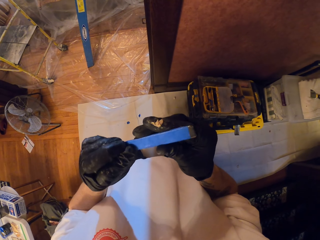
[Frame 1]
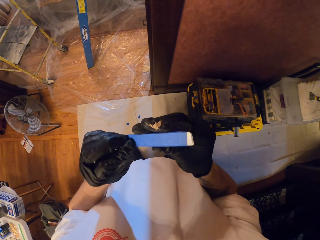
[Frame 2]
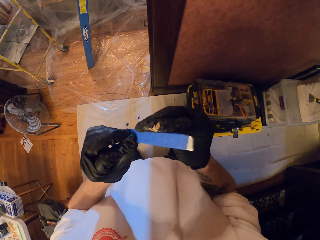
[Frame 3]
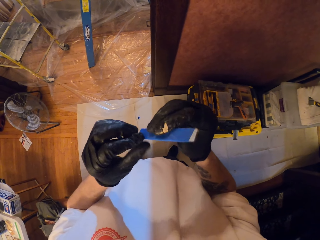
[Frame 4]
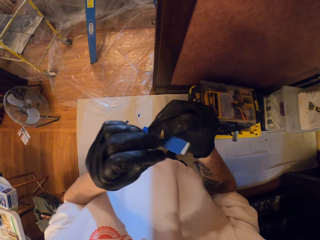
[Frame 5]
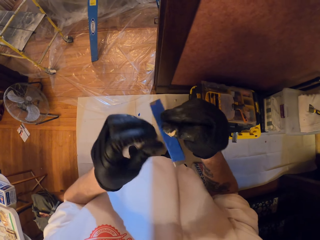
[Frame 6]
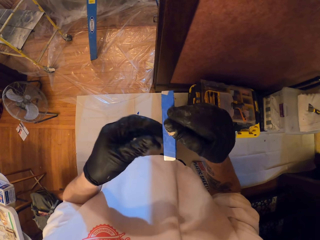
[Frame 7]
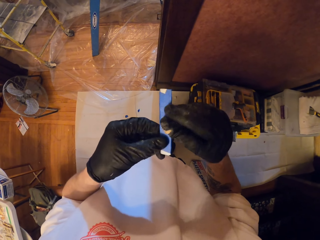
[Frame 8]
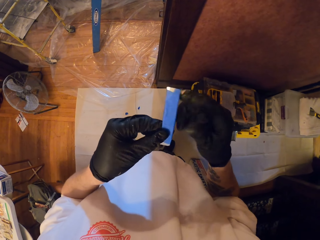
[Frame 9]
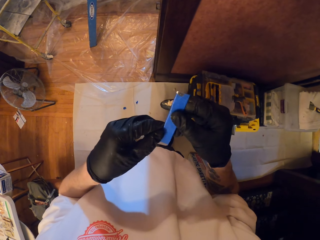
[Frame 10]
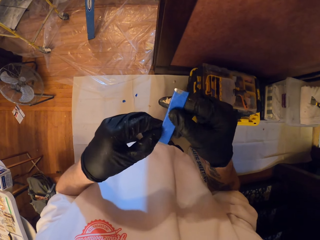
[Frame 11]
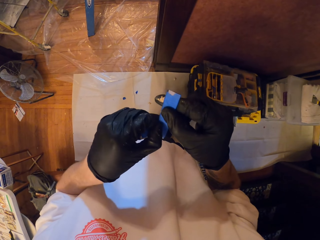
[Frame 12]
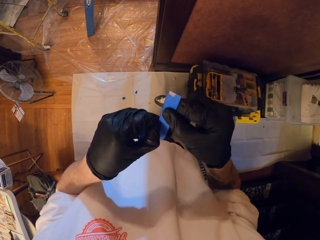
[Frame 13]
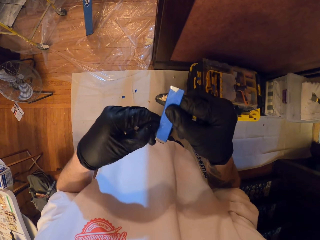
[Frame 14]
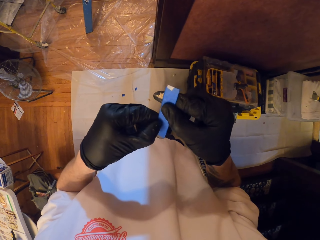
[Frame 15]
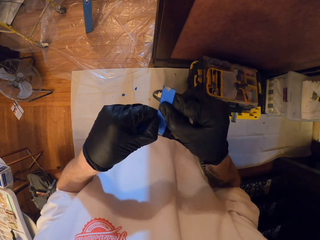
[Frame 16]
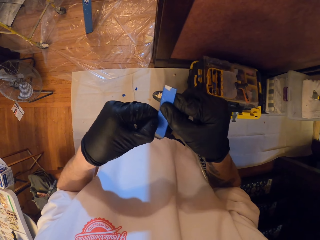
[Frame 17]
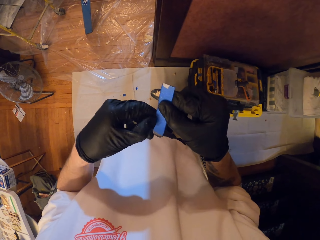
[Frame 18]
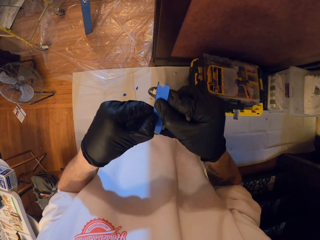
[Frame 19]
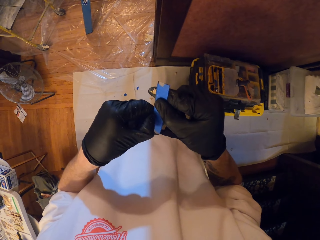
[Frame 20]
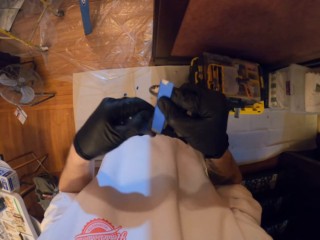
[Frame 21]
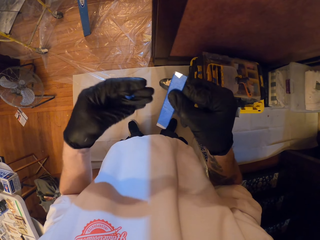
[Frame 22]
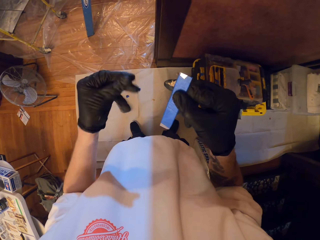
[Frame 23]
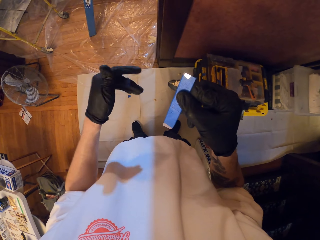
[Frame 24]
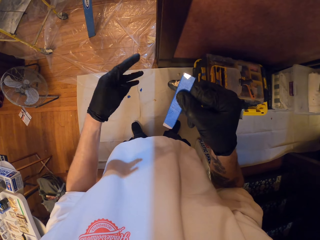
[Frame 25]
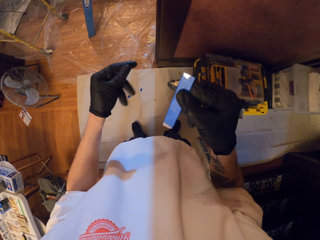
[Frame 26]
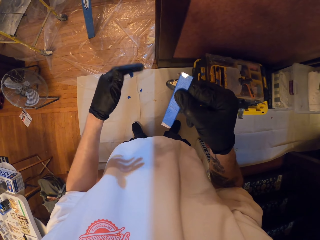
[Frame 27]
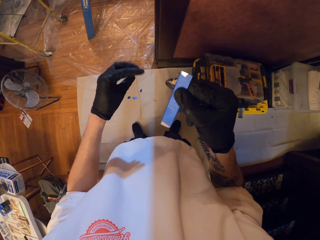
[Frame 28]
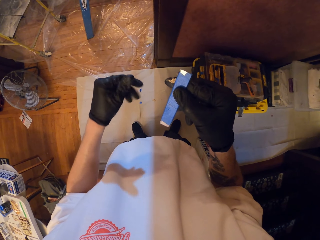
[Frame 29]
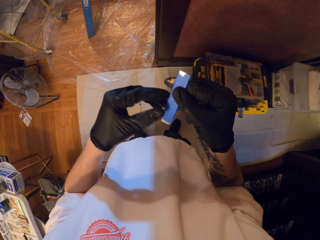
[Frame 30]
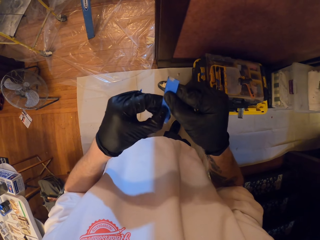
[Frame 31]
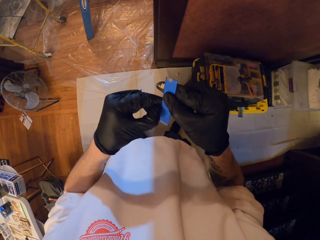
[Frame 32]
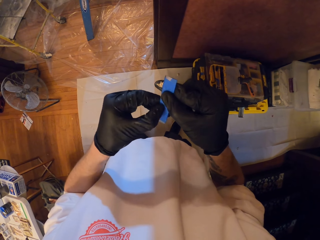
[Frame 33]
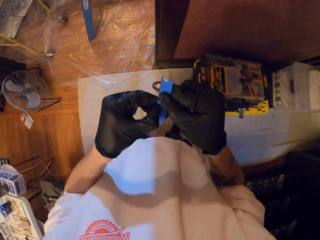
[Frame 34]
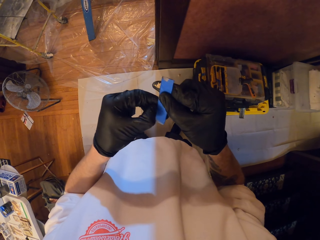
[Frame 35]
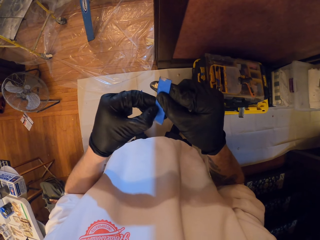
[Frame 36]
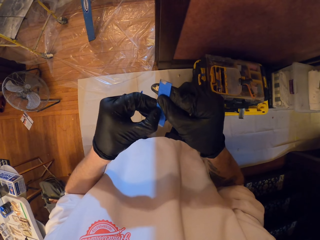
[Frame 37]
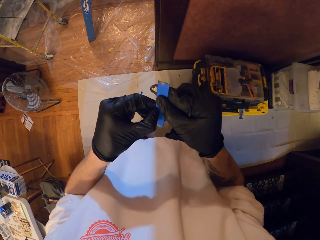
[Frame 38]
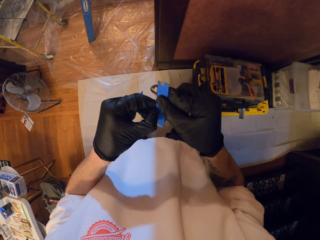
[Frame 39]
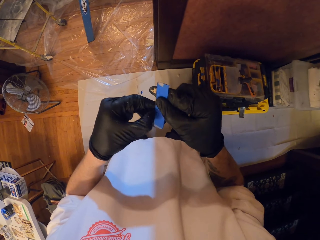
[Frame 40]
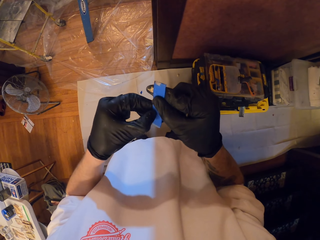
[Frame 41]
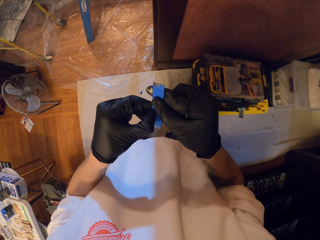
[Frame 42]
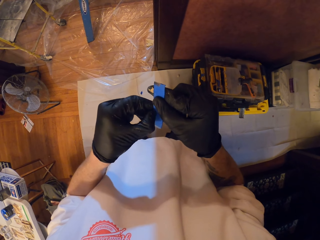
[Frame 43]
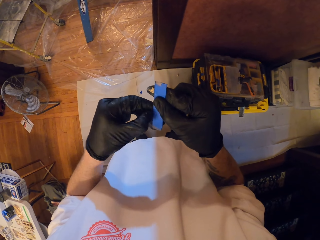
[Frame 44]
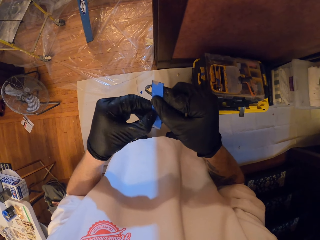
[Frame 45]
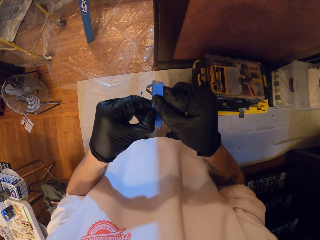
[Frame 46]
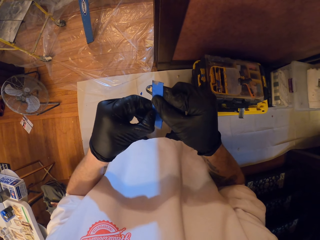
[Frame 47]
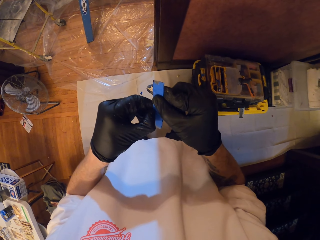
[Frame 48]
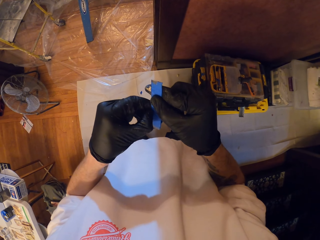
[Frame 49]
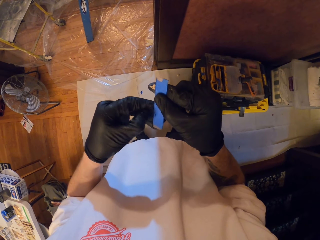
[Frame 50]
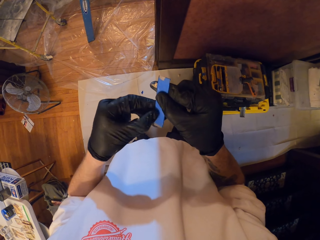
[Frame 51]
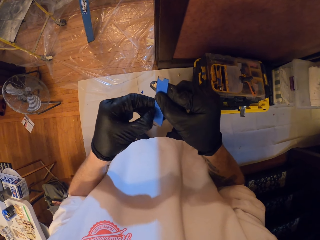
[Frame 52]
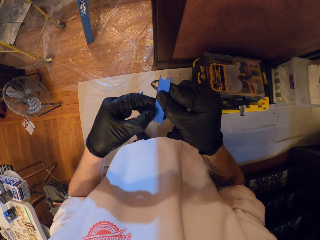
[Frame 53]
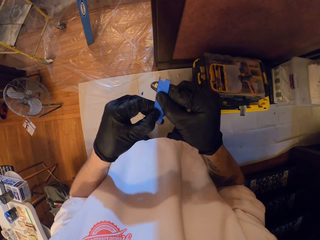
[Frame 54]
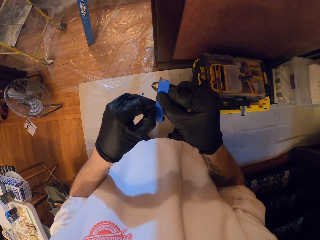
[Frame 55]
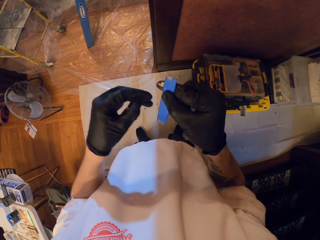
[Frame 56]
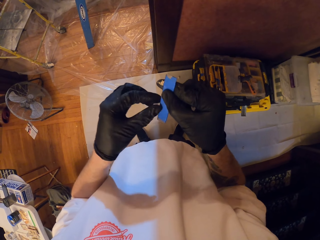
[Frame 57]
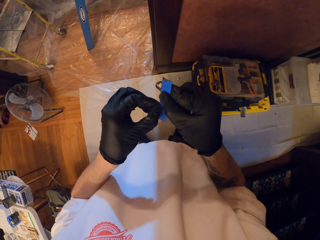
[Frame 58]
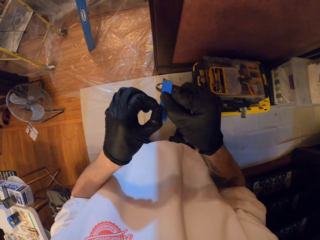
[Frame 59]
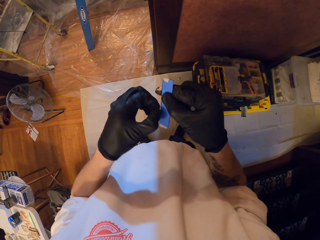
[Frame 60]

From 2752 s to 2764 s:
The camera wearer unwraps the sellotape. They drop the sellotape. They unwrap the sellotape.

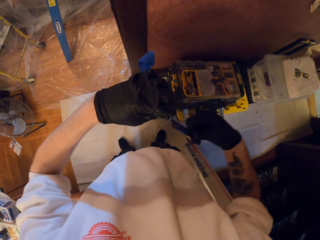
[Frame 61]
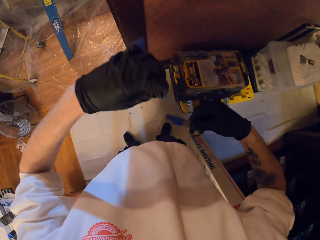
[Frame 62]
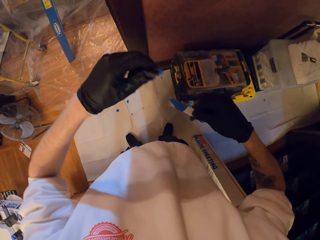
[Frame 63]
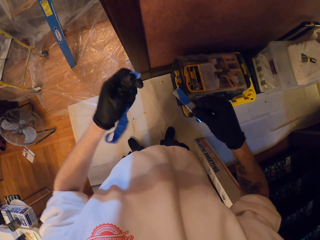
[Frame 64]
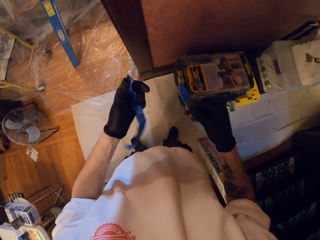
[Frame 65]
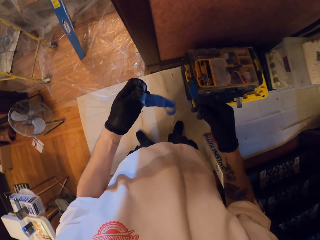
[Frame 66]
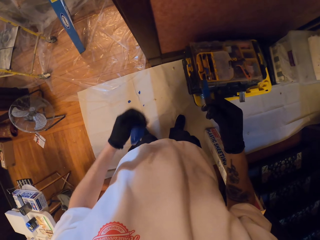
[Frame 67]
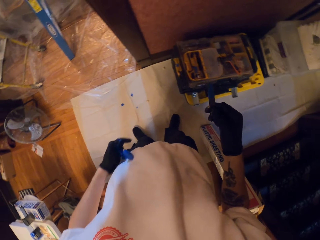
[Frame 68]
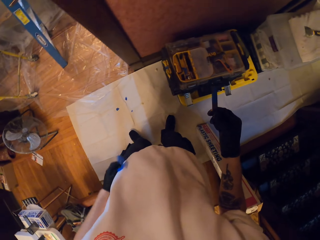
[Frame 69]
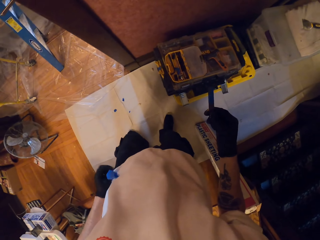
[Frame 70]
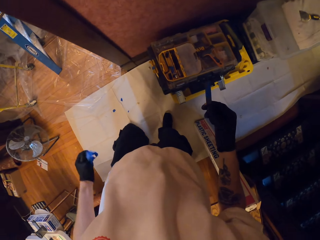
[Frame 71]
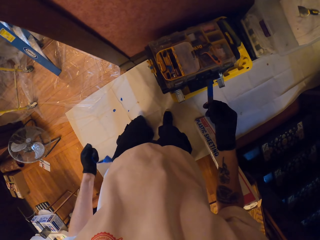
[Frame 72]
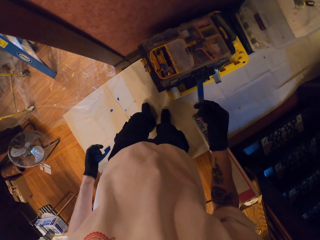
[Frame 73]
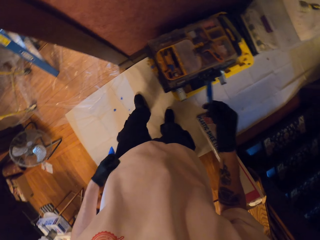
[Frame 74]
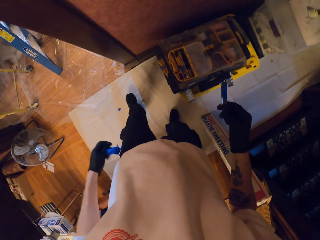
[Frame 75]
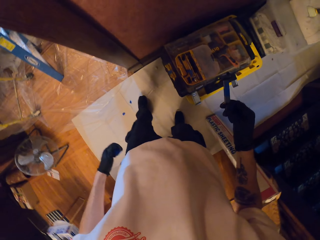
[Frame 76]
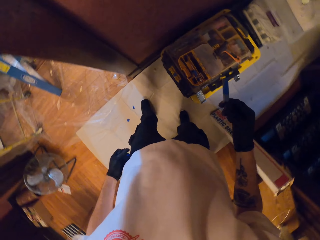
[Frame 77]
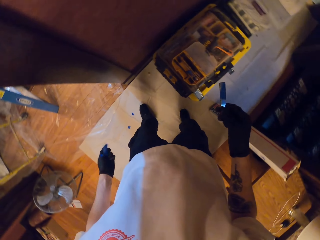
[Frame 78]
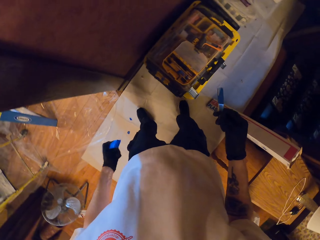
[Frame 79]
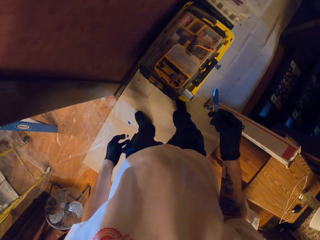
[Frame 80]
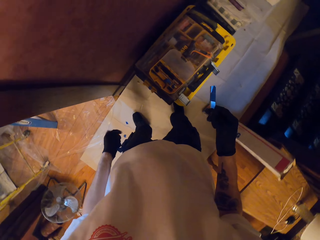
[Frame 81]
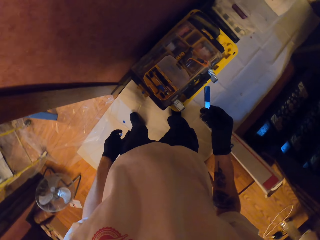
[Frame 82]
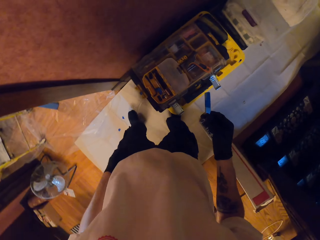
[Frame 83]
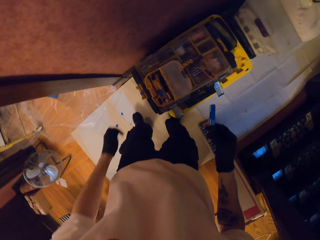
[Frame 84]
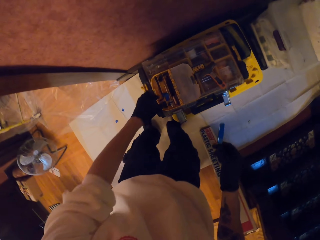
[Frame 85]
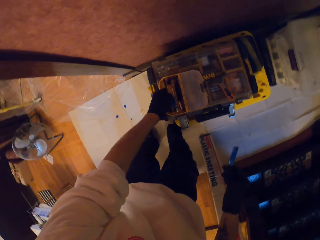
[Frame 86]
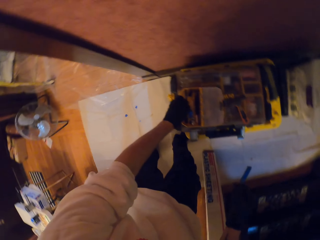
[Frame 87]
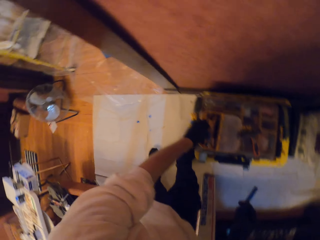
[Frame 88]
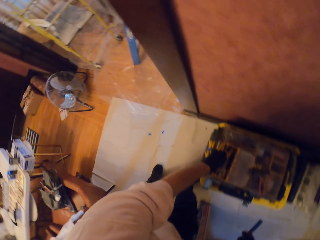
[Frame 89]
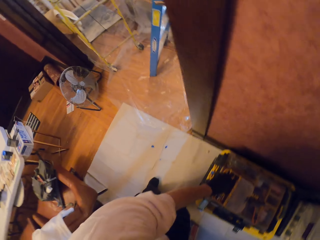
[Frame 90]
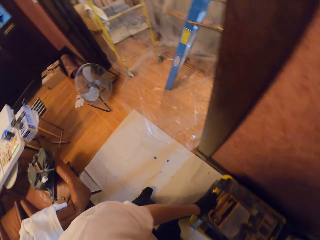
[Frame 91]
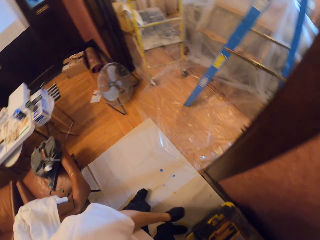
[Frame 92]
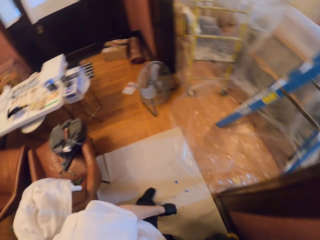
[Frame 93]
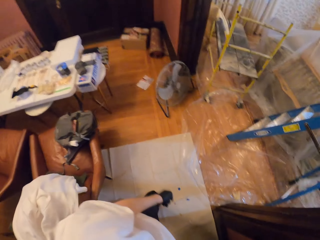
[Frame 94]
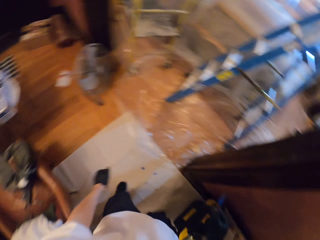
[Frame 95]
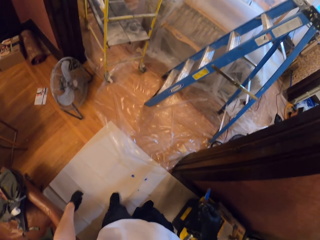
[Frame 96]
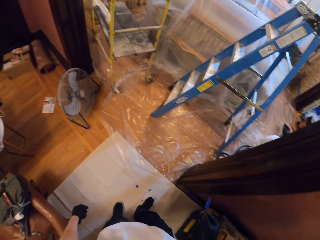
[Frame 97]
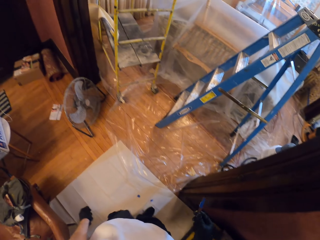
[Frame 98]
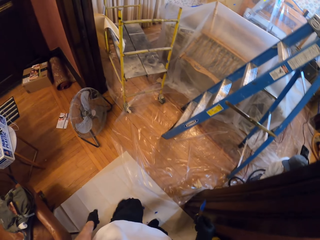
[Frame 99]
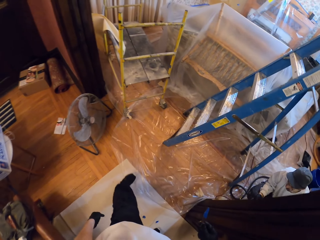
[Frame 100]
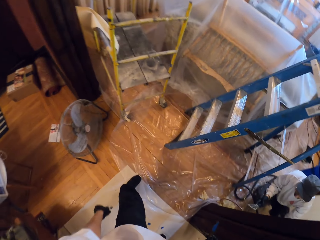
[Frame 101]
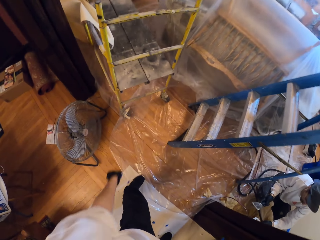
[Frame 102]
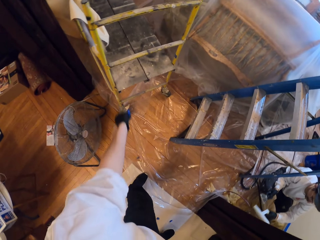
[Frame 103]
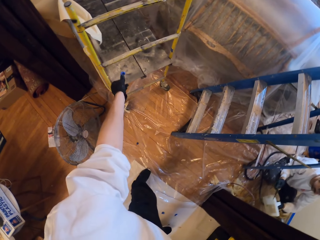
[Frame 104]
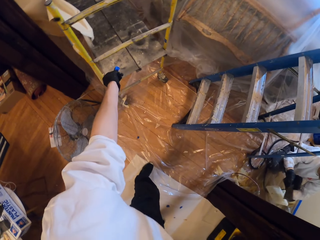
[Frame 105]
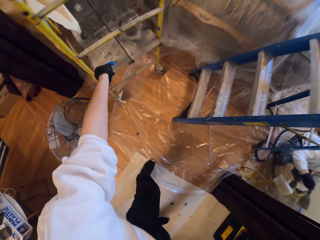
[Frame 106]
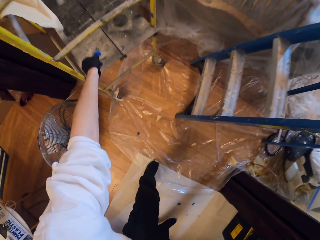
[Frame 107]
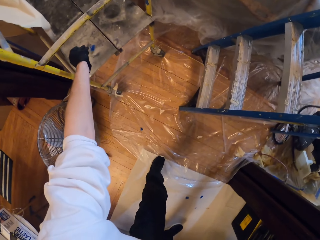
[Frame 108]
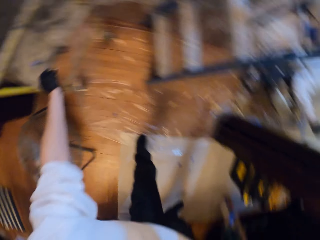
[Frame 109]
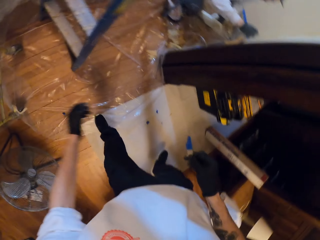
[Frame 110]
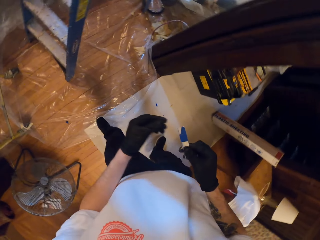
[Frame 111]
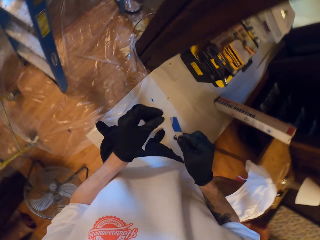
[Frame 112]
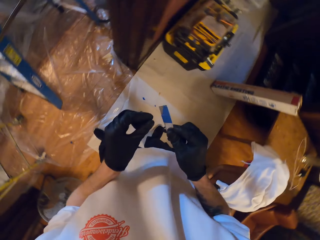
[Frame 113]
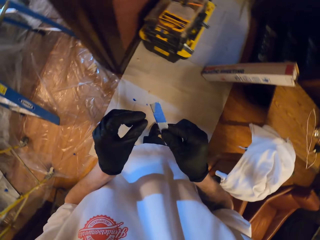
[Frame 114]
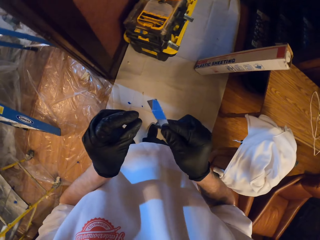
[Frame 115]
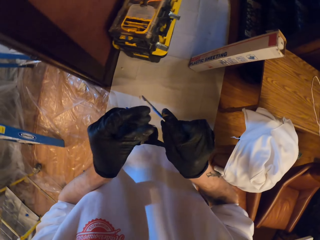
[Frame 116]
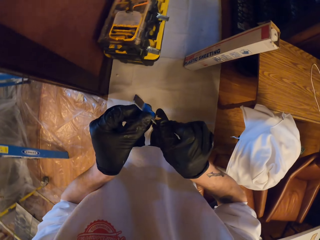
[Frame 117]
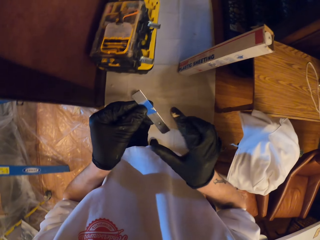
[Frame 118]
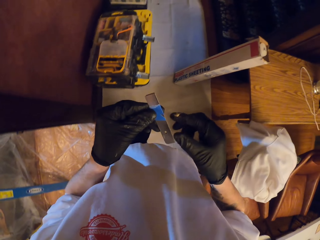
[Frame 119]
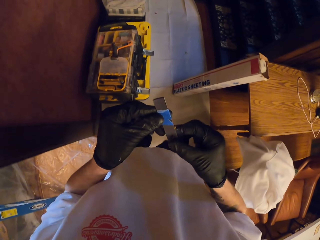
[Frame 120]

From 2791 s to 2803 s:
The camera wearer squeezes the sellotape. They put the tape down in the tool set. They walk across the room and put the tape on the trolley shelf. They stick the sellotape down.
